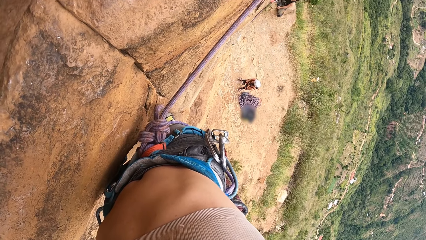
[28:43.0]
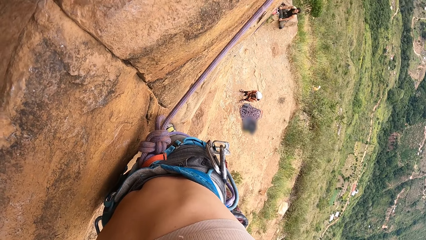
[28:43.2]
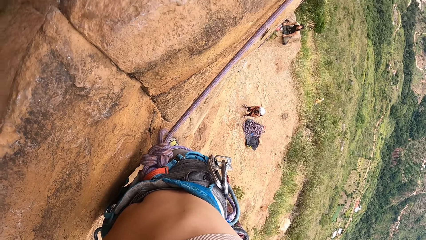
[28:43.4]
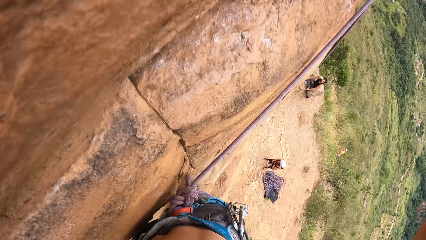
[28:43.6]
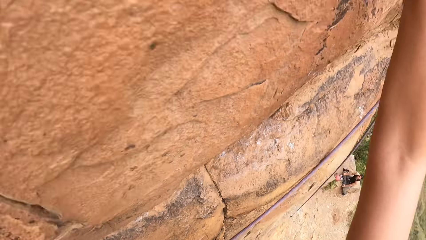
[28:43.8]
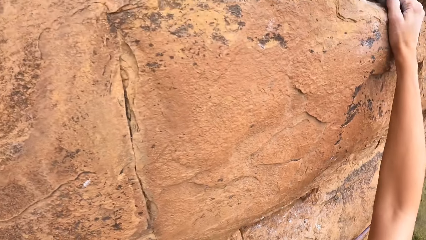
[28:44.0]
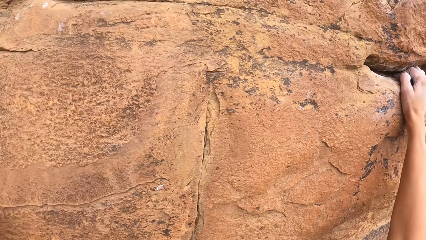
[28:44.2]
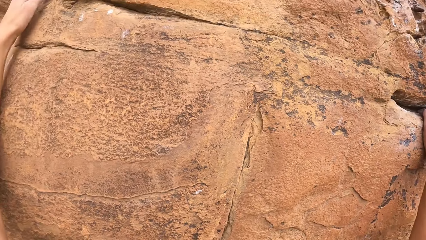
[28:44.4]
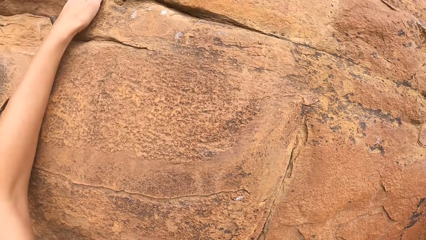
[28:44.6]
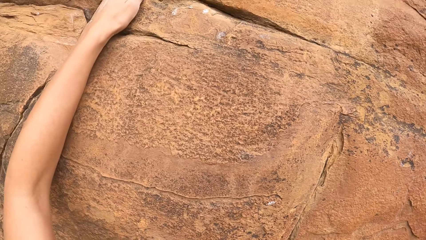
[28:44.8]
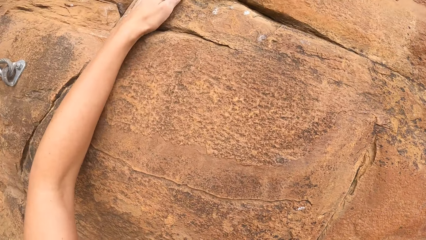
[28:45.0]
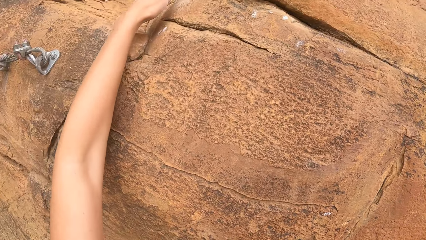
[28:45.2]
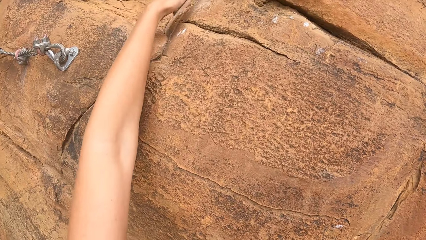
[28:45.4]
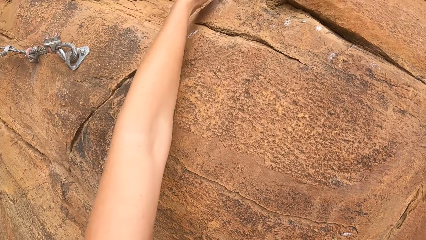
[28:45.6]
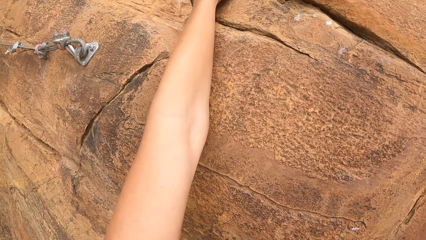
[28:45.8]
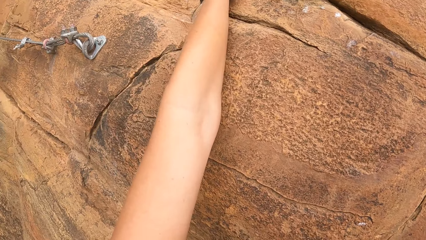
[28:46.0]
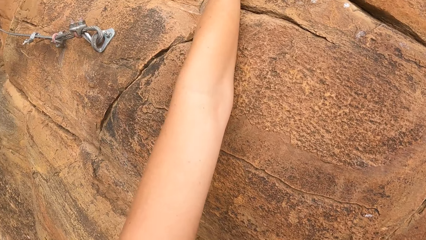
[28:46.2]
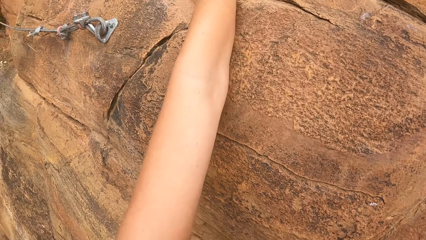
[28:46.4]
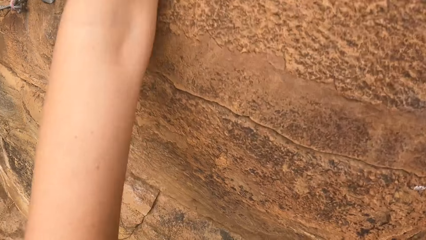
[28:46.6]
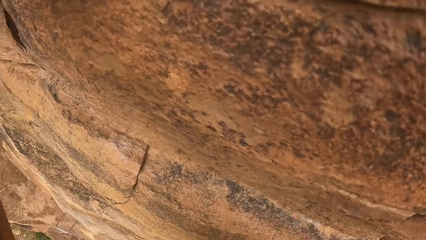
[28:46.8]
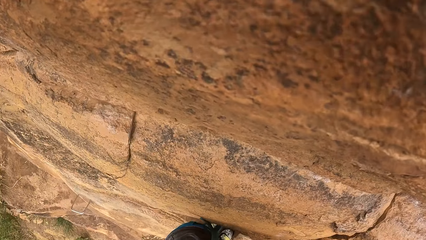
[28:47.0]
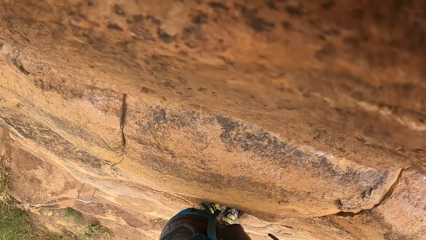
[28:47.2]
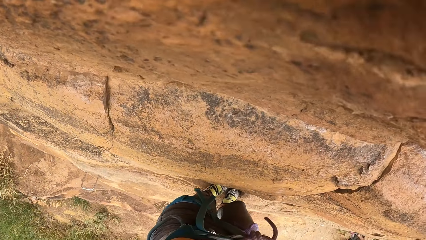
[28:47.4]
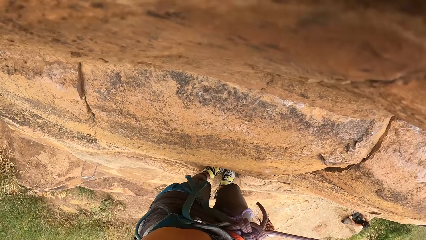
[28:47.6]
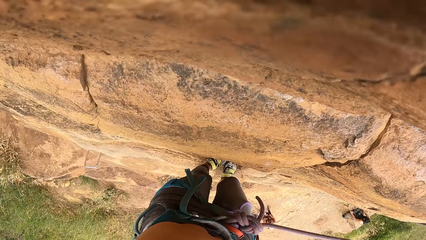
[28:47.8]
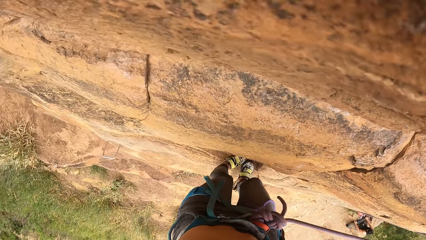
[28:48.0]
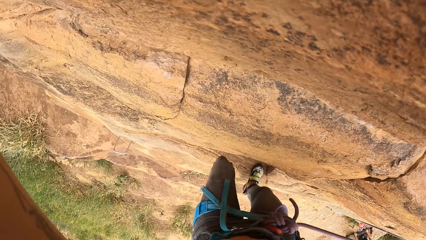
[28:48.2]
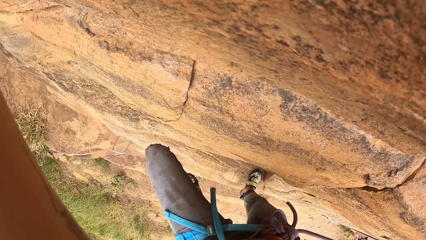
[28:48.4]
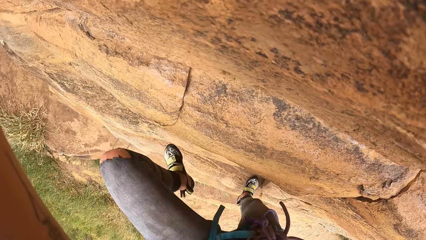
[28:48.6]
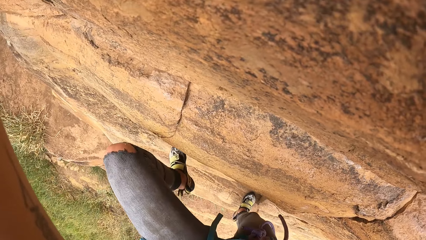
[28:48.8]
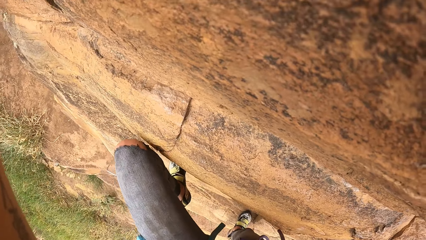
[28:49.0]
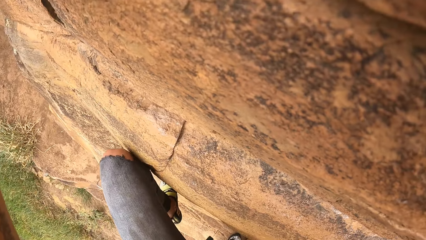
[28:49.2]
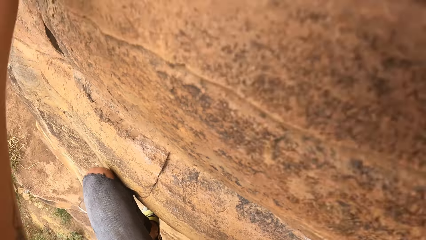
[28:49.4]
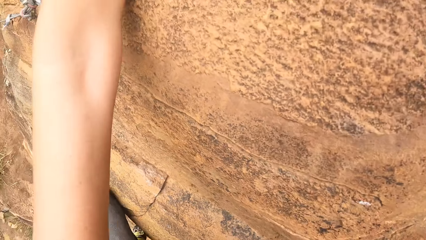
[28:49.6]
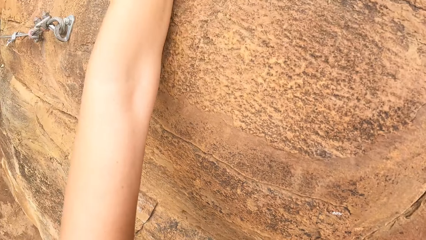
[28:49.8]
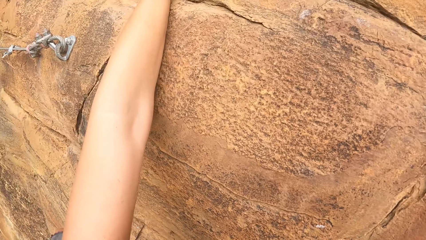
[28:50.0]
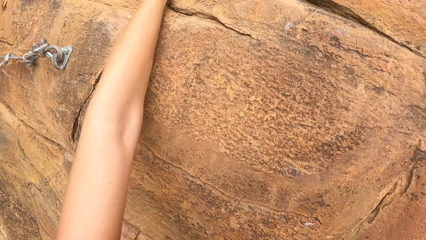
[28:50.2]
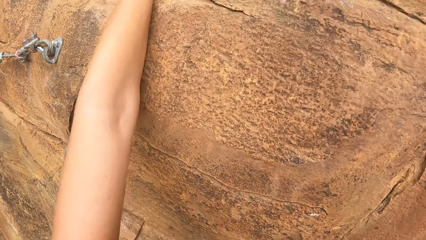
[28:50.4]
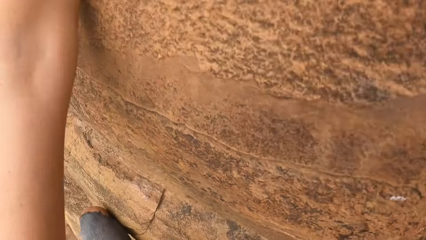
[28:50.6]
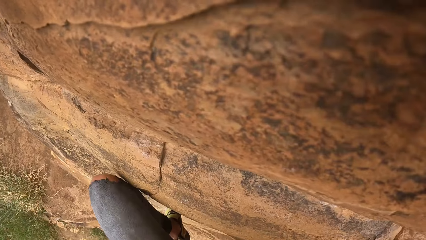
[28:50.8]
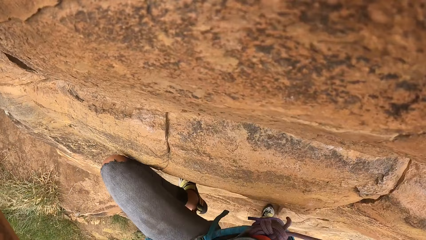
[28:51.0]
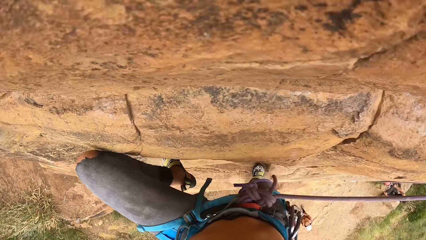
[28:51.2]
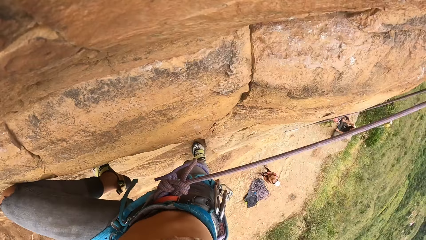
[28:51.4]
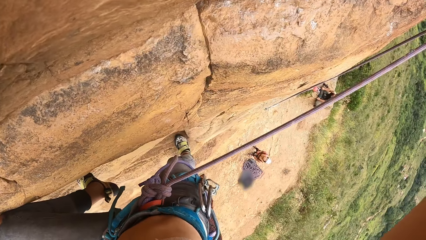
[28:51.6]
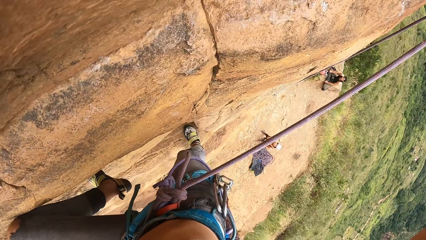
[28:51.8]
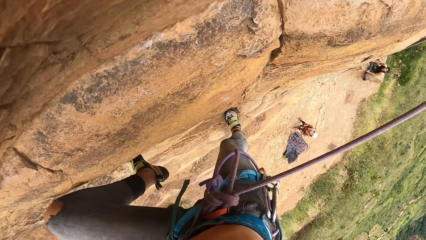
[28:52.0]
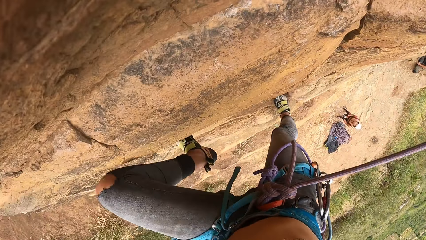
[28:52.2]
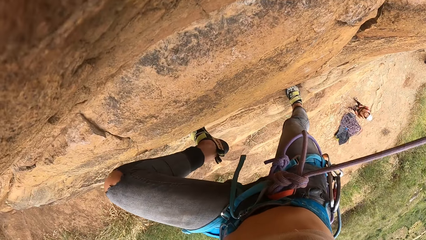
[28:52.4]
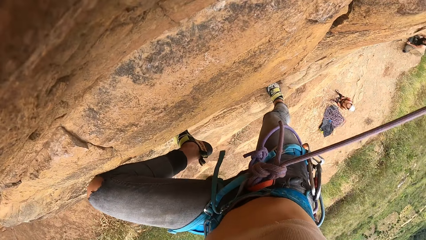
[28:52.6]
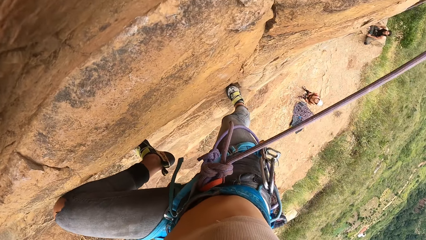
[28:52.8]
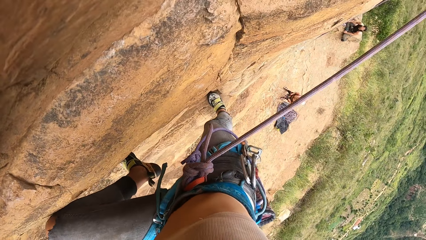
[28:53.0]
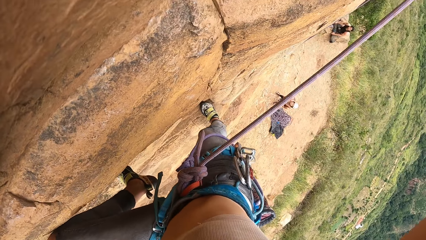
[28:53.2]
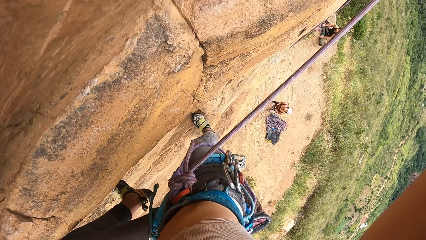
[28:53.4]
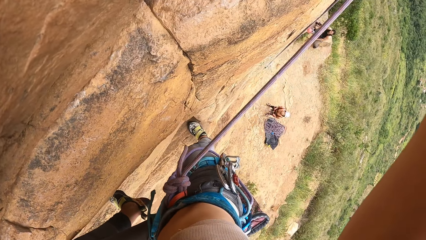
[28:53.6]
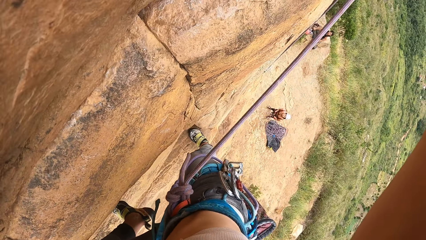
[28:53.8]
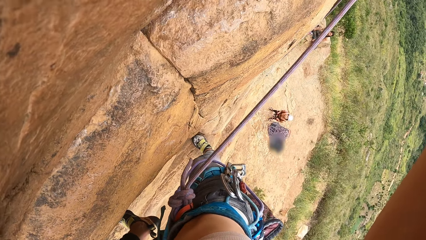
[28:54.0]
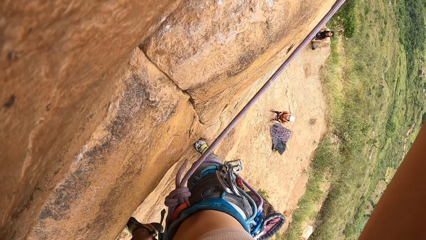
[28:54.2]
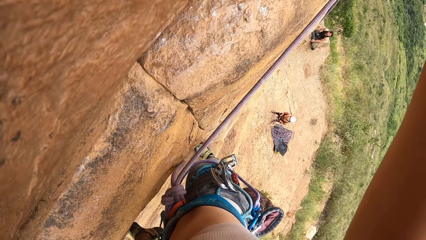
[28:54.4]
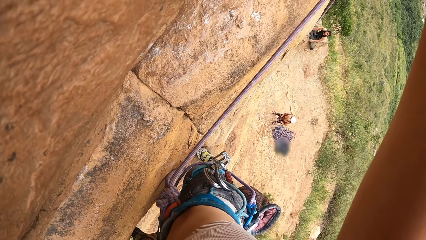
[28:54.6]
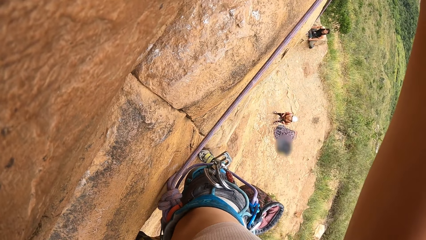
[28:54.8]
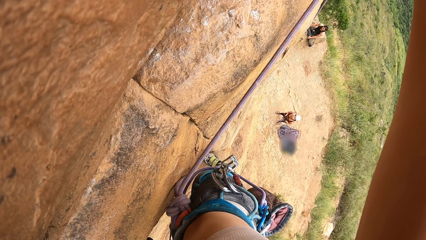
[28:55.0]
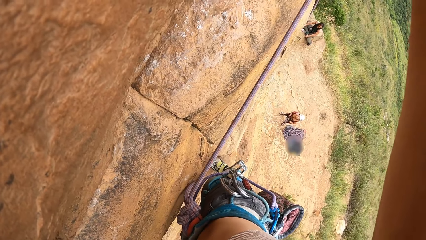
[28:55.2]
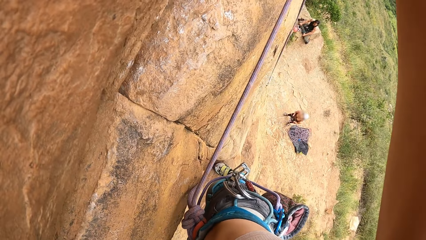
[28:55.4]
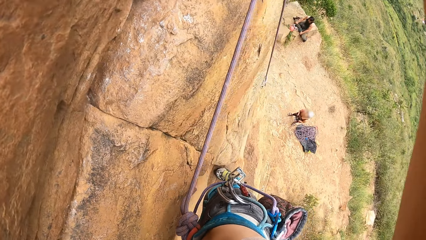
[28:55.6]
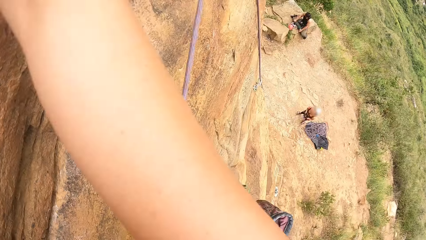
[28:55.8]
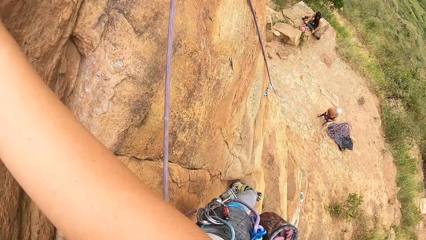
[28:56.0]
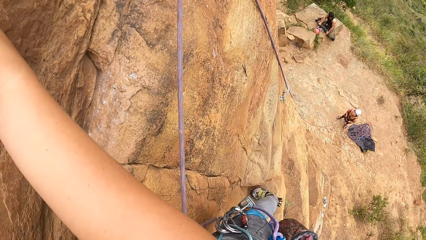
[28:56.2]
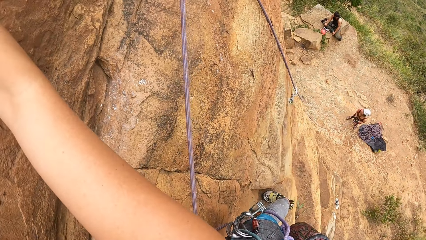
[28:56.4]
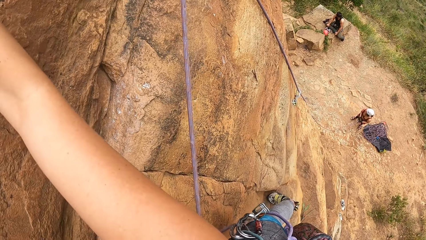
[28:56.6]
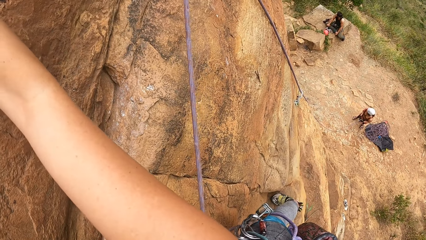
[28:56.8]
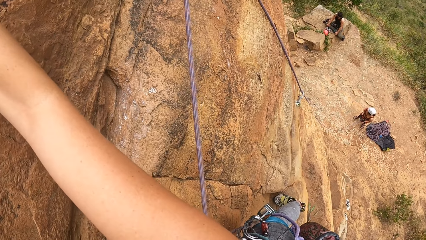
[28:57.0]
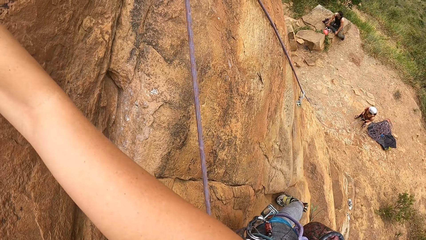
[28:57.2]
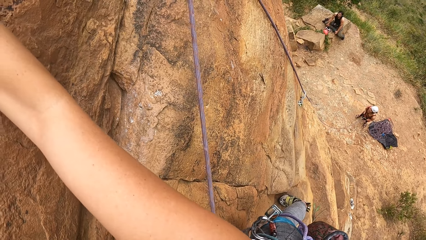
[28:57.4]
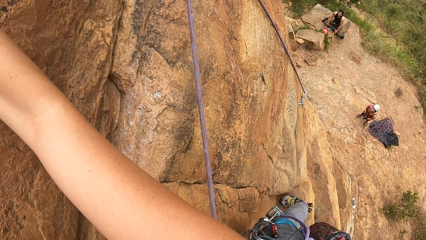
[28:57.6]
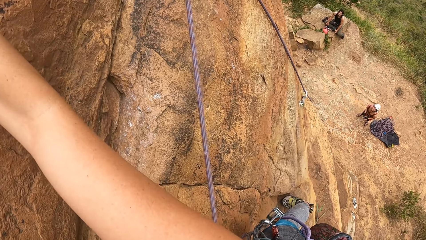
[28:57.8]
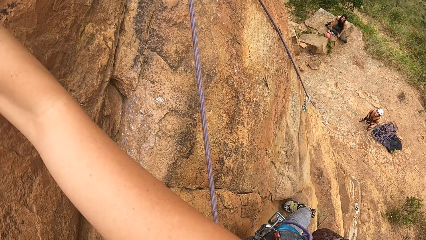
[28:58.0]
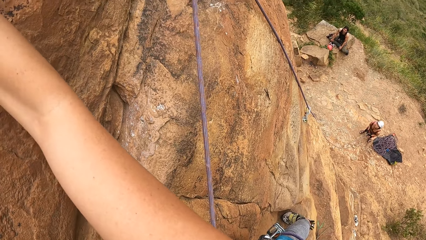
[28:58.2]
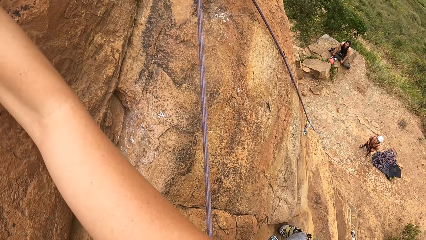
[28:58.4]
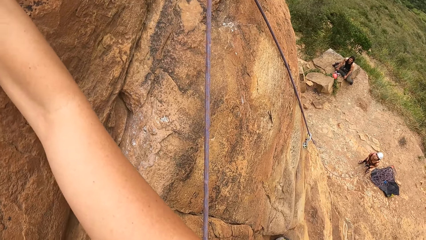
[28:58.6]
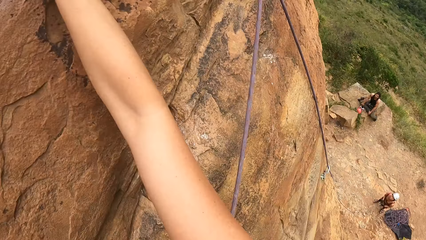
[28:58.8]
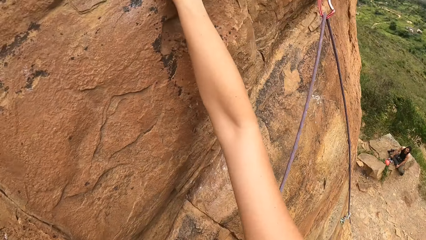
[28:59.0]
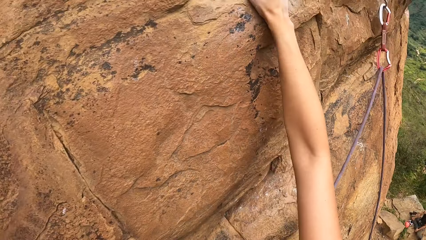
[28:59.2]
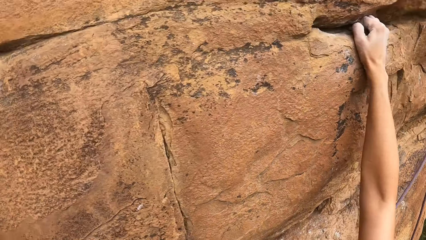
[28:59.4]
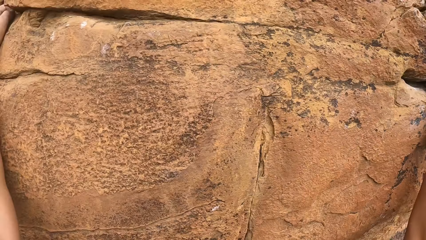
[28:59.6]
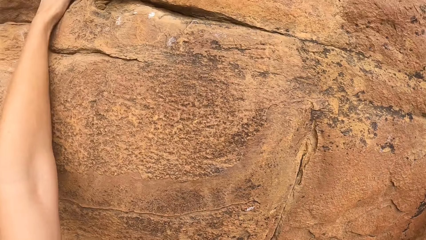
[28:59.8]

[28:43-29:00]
The camera wearer looks around. They climb the rock. They look around.
